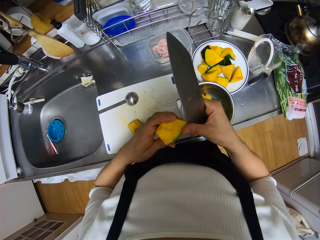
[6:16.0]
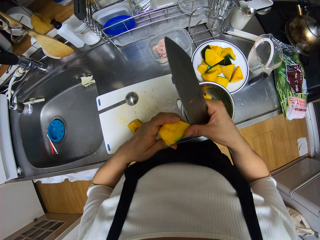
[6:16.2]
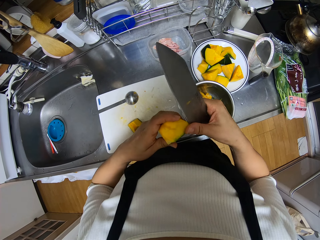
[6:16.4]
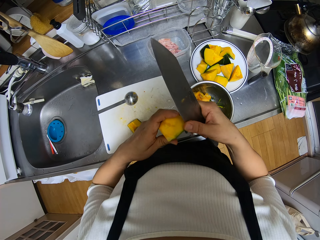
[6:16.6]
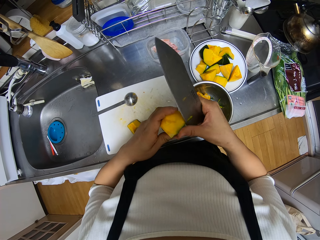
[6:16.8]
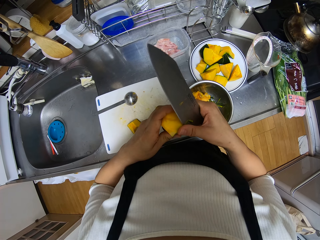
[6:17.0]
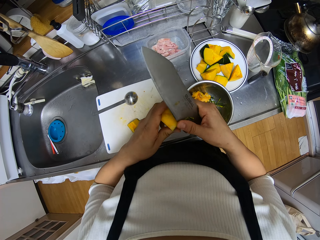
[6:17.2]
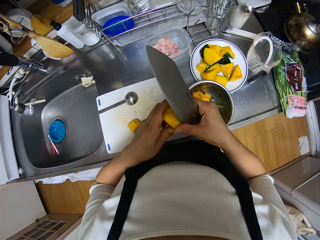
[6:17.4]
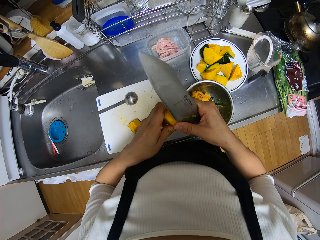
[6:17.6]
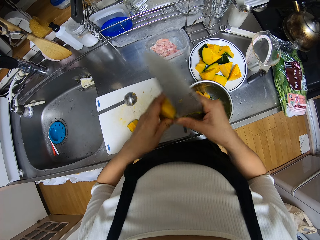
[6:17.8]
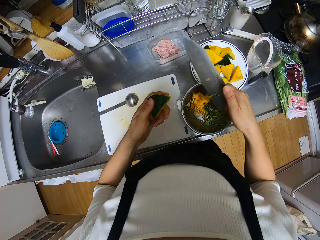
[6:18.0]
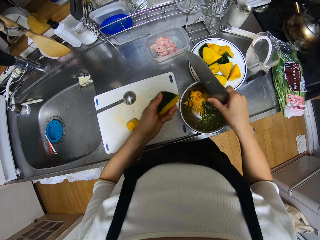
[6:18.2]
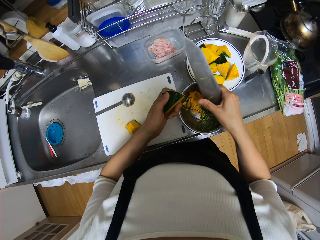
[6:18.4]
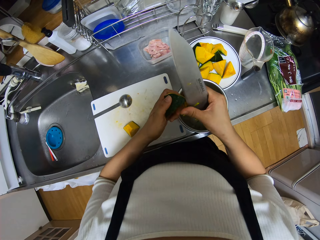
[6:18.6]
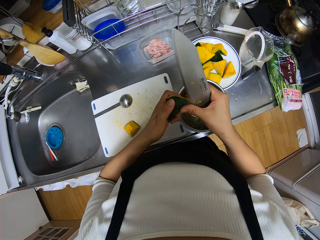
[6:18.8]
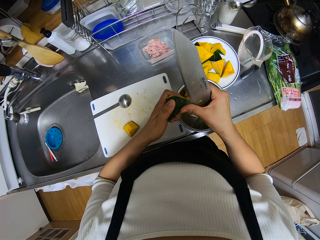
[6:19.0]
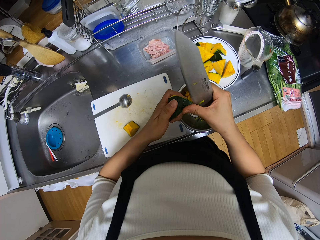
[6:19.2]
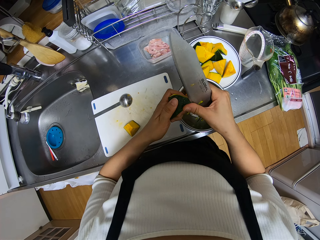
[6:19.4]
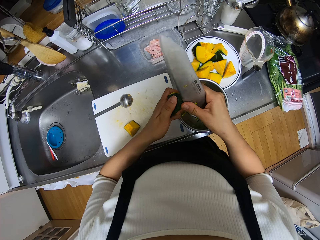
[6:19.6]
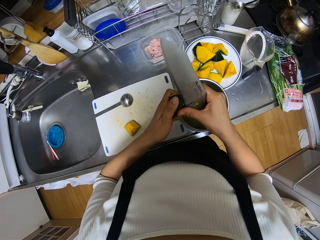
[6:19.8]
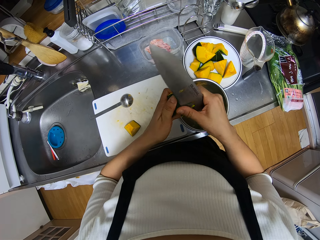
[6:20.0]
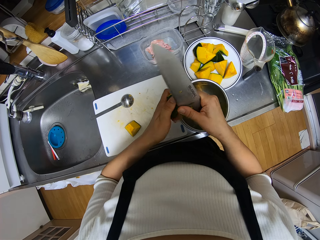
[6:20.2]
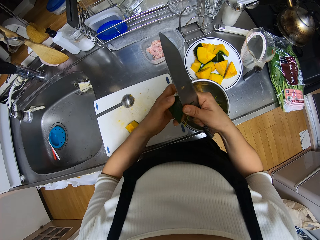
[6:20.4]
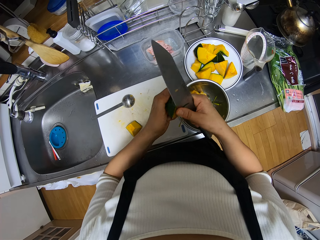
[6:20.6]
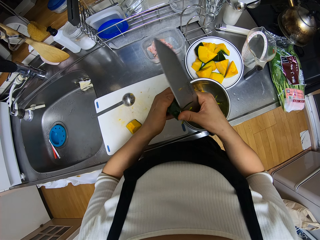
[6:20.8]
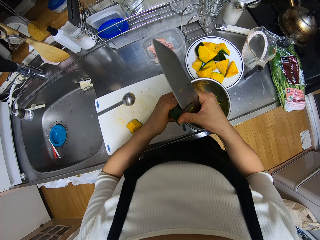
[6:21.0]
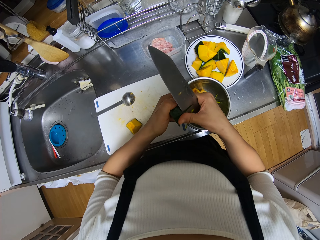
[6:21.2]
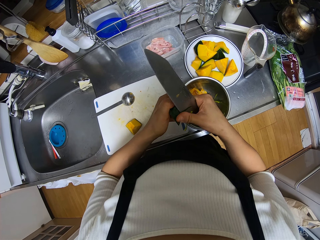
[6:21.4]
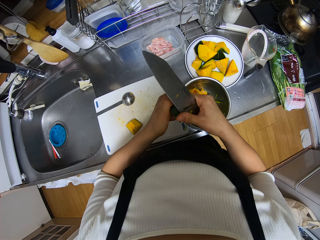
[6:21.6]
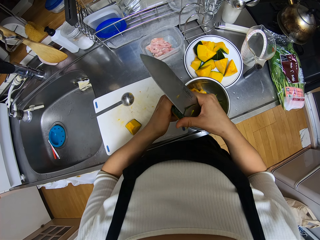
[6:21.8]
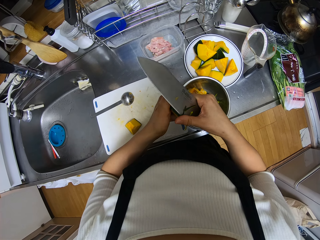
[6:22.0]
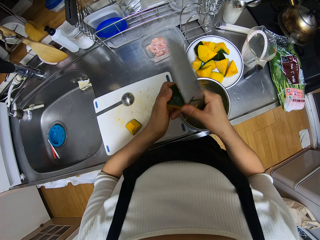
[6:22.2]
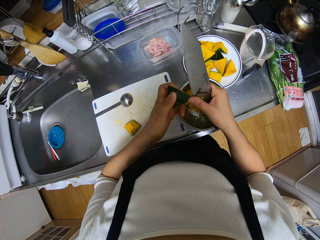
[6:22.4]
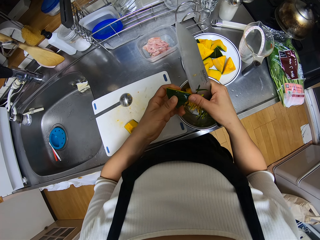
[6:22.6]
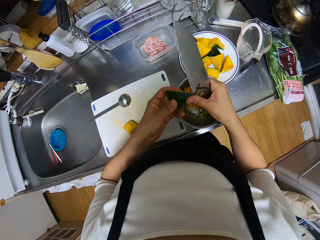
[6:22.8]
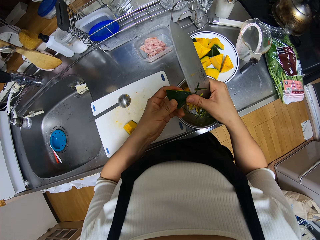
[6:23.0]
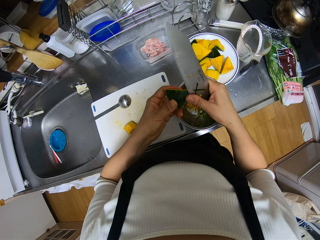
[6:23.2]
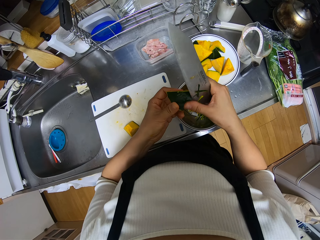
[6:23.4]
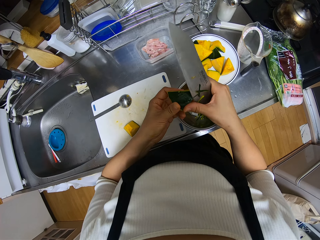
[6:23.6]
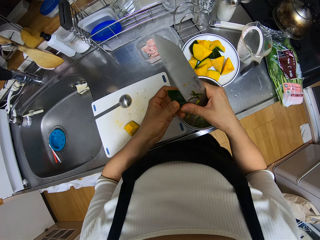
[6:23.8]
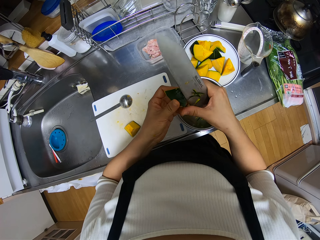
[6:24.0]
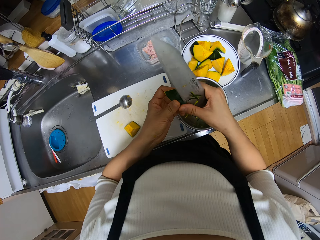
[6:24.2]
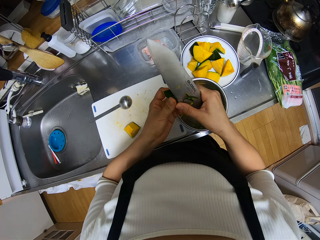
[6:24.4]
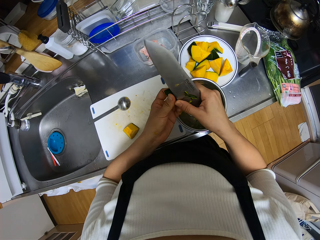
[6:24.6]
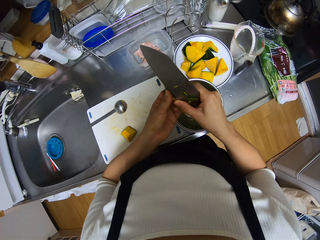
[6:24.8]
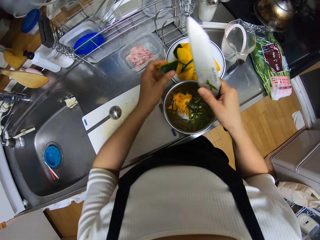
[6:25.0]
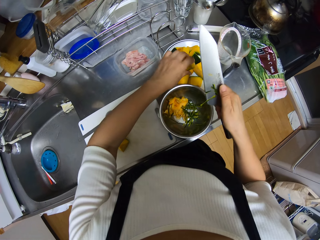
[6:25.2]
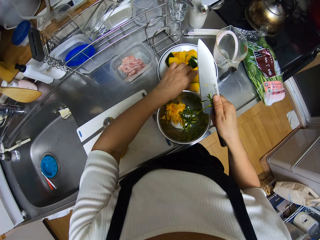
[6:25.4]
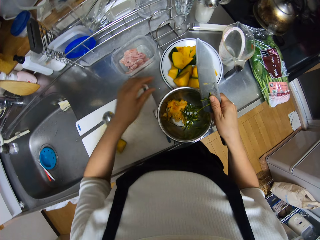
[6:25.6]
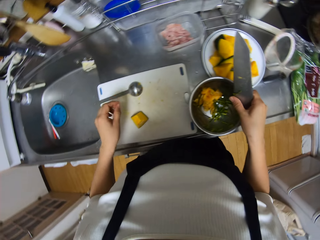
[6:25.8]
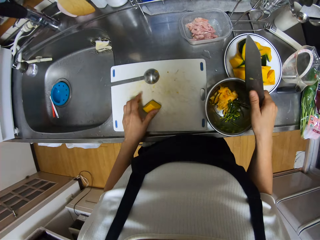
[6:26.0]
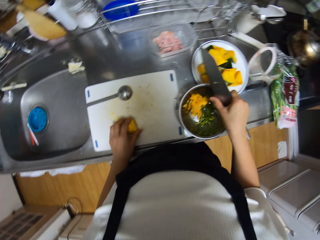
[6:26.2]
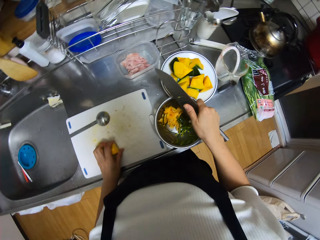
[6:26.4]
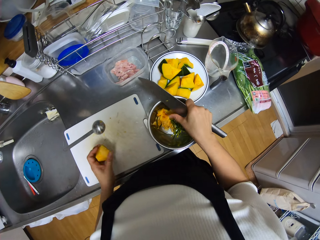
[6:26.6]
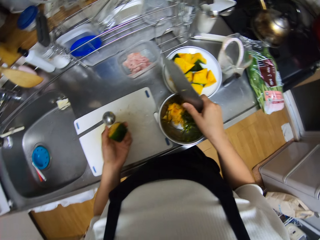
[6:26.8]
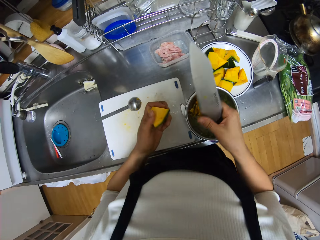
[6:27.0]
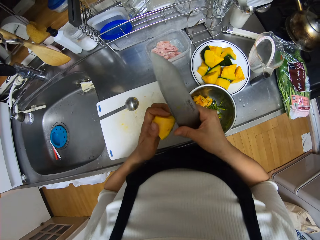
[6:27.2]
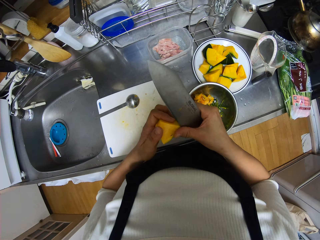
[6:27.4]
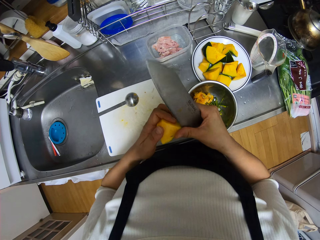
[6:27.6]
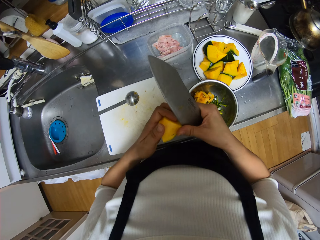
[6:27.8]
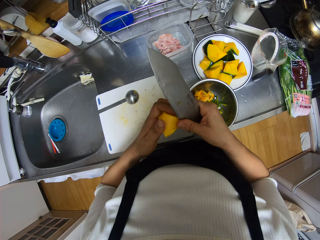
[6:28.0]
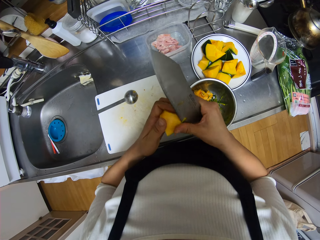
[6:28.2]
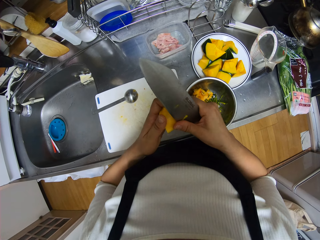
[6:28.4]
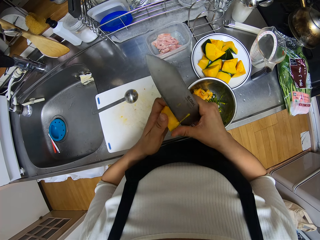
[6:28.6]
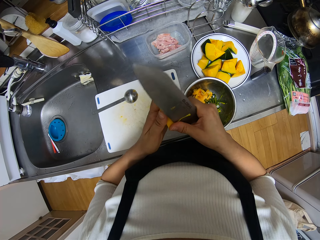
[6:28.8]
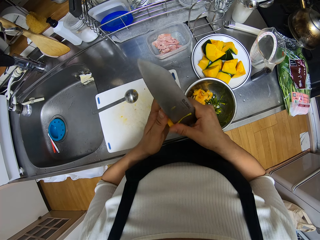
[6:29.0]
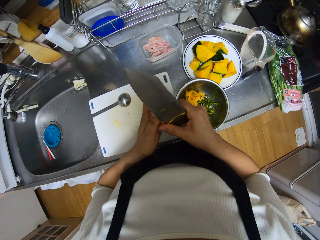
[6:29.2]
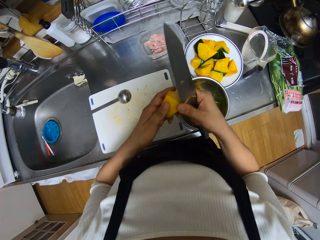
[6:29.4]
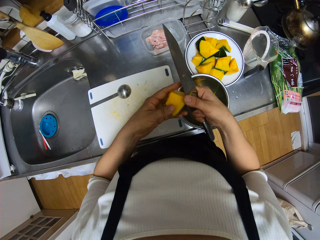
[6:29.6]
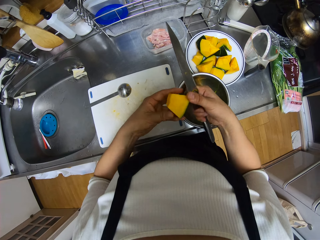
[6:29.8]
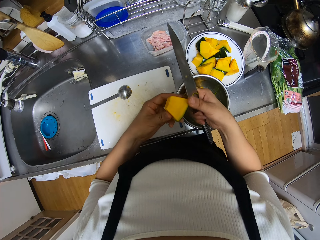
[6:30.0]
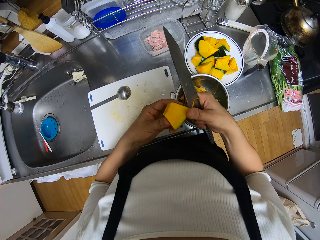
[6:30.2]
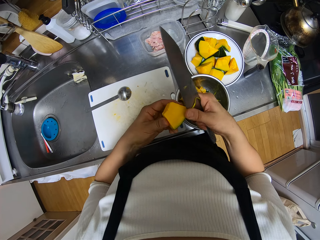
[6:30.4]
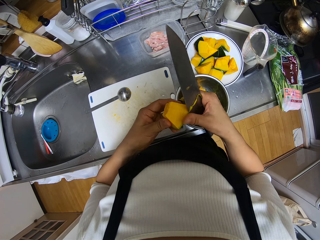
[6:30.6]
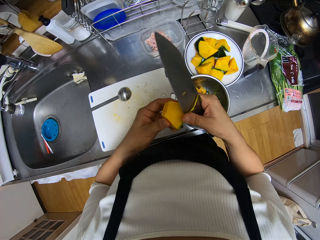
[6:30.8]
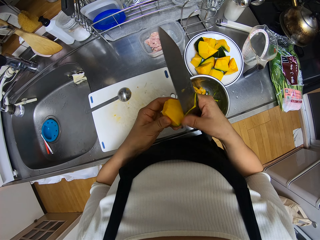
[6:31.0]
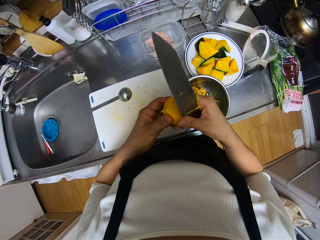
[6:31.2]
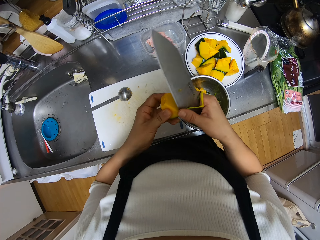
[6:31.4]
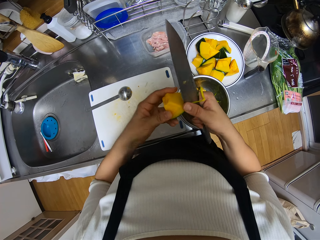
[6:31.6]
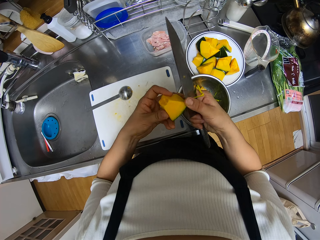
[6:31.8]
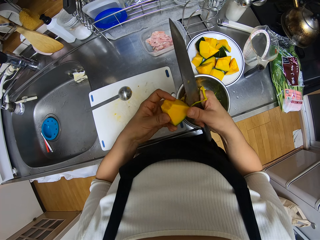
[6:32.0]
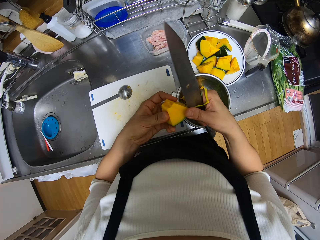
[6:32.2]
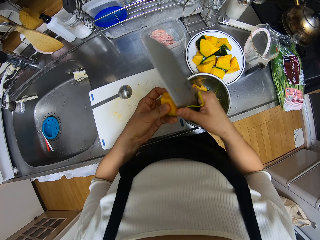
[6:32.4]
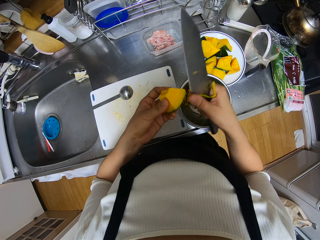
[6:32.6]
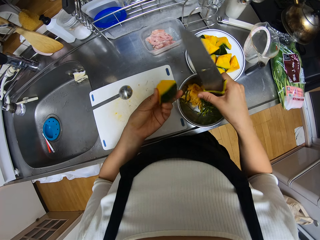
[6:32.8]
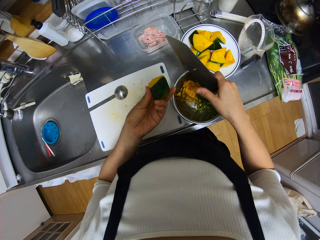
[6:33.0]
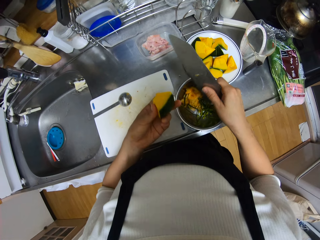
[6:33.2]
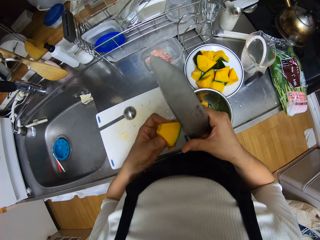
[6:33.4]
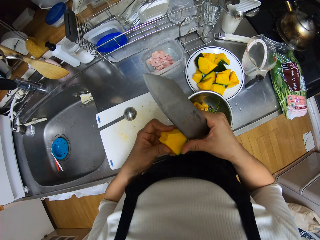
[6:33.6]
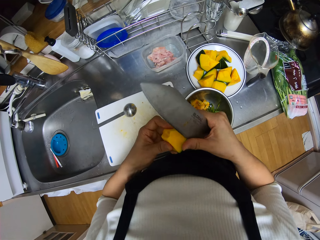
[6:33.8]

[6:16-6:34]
The camera wearer puts the shaved edges into the stainless bowl. She shaves off the edge of the smaller piece of pumpkin with the knife. She drops the smaller piece of pumpkin on the plate. She puts the shaved edges into the stainless bowl. She picks one of the smaller pieces of pumpkin from the chopping board with her left hand. She shaves off the edge of the smaller piece of pumpkin with the knife. She puts the shaved edges into the stainless bowl.

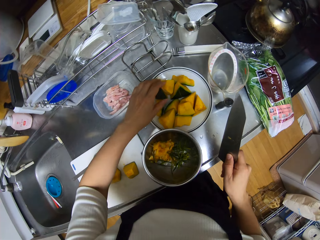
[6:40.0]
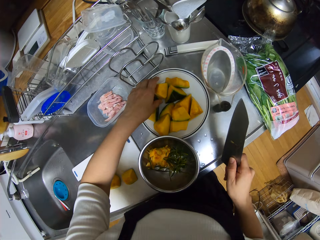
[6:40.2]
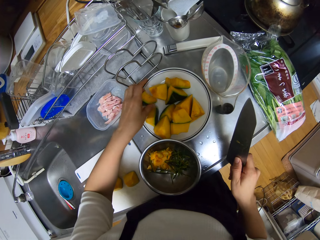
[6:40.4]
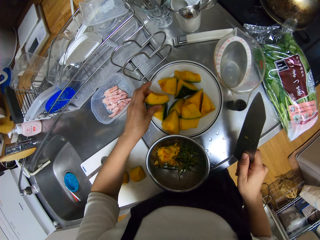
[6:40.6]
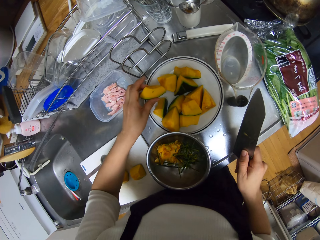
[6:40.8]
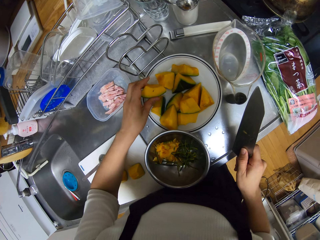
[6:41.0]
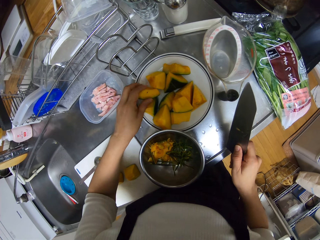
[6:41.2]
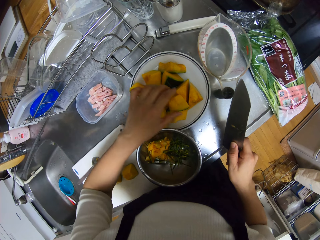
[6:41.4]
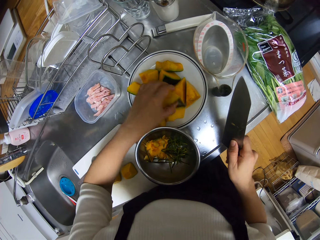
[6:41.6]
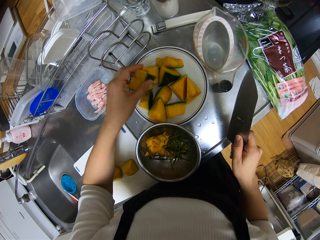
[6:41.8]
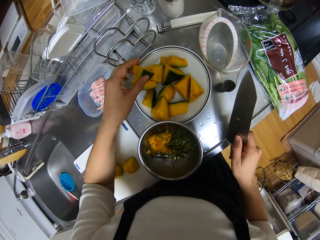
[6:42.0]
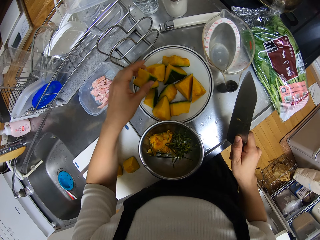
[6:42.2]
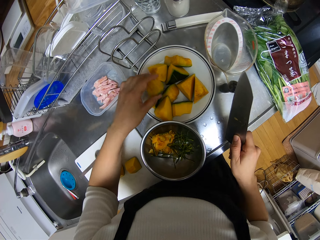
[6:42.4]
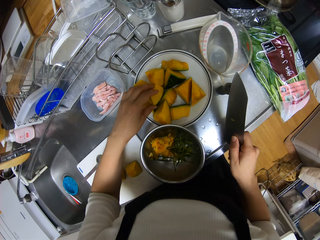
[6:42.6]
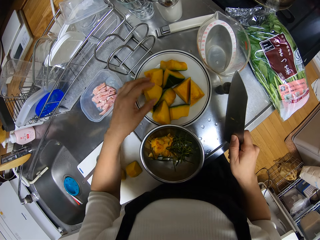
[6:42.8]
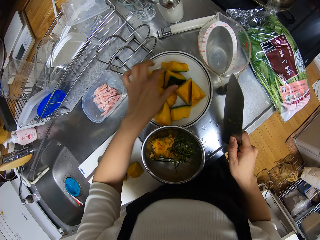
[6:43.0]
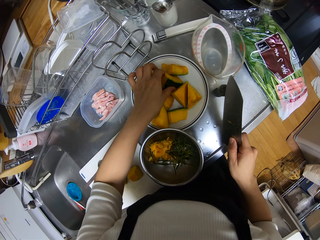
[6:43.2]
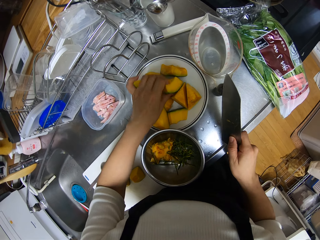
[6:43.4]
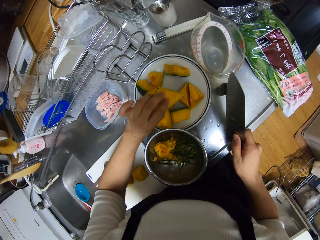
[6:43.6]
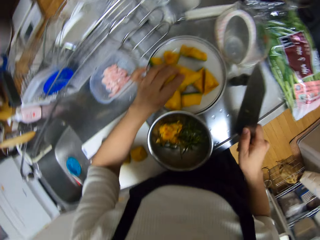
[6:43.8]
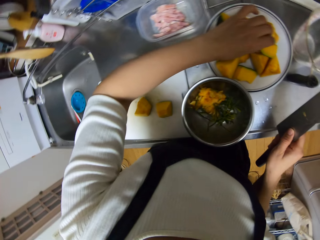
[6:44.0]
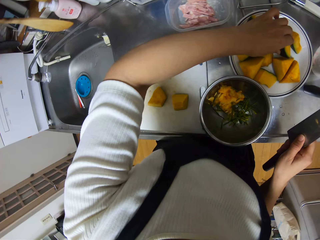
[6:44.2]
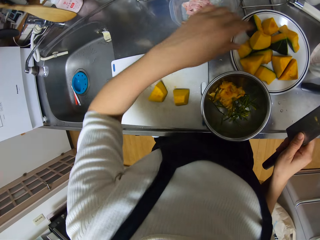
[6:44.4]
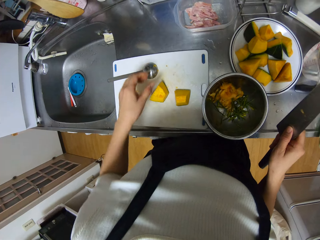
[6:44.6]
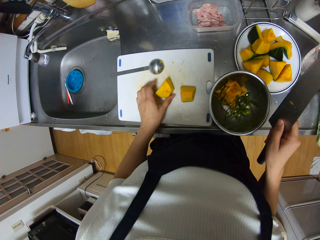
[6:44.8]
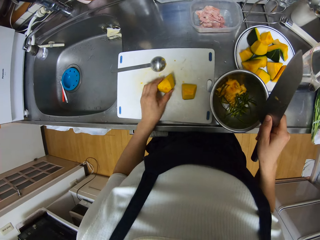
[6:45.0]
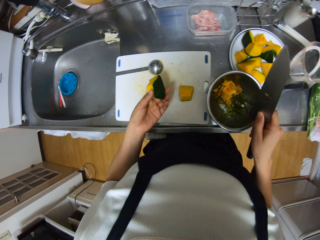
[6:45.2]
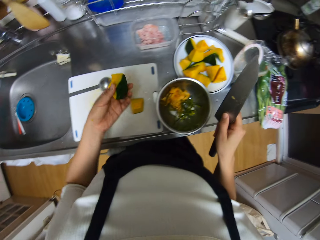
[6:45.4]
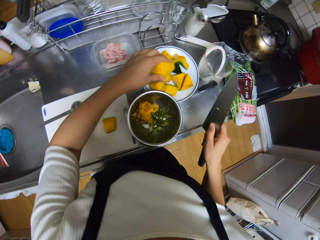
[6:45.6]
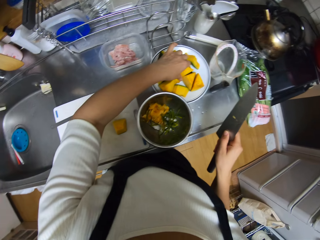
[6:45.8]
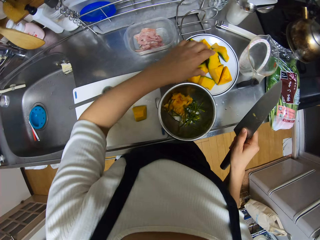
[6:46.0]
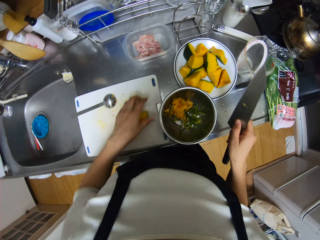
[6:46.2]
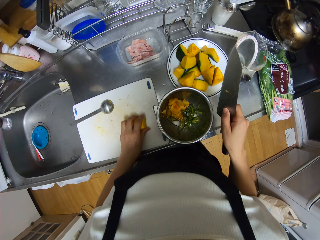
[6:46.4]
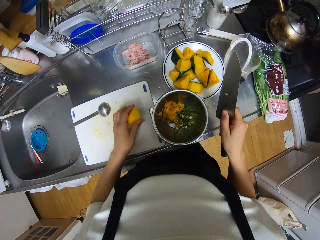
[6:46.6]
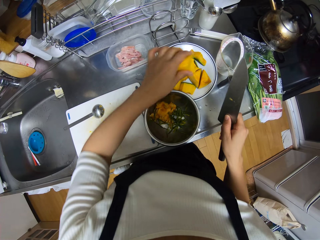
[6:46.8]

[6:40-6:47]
The camera wearer moves one of the smaller pieces of pumpkin on the plate with her left hand. She selects the pumpkins. She moves one of the smaller pieces of pumpkin on the plate with her left hand repeatedly. She picks one of the smaller pieces of pumpkin from the chopping board with her left hand. She drops the smaller piece of pumpkin on the plate. She picks one of the smaller pieces of pumpkin from the chopping board with her left hand.
